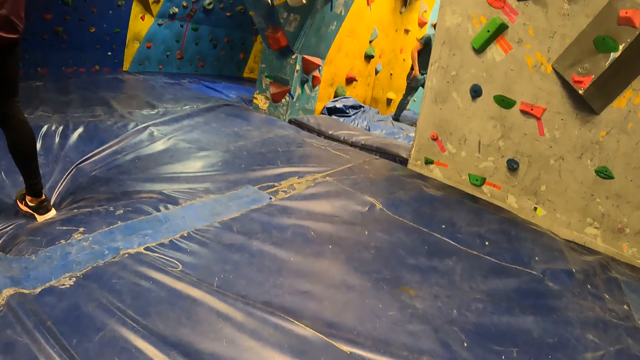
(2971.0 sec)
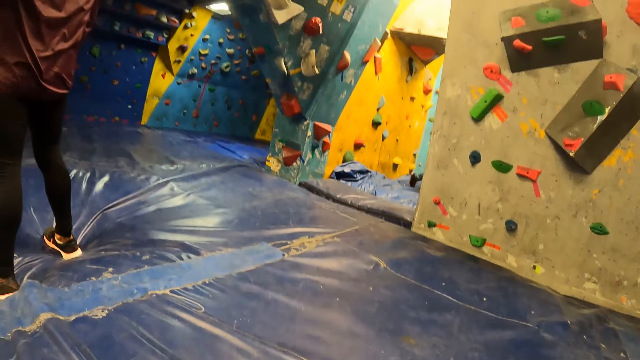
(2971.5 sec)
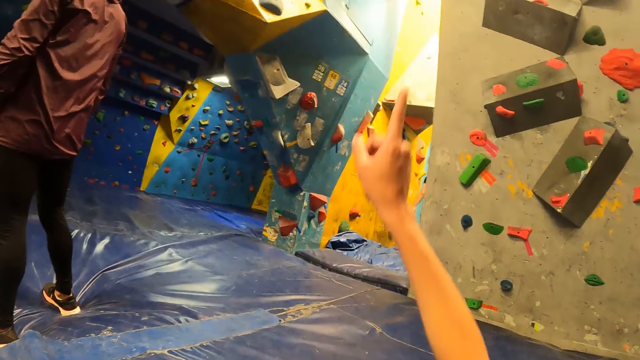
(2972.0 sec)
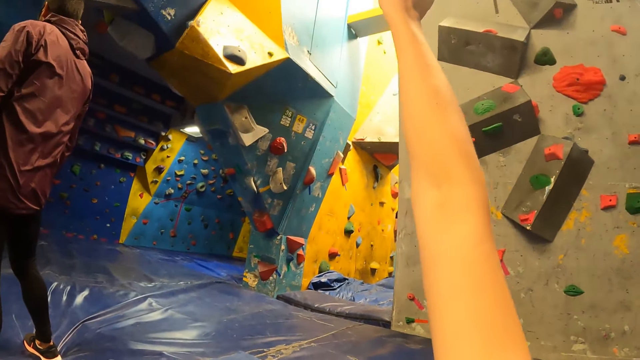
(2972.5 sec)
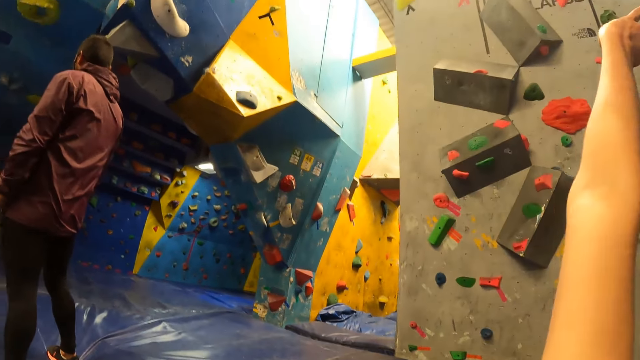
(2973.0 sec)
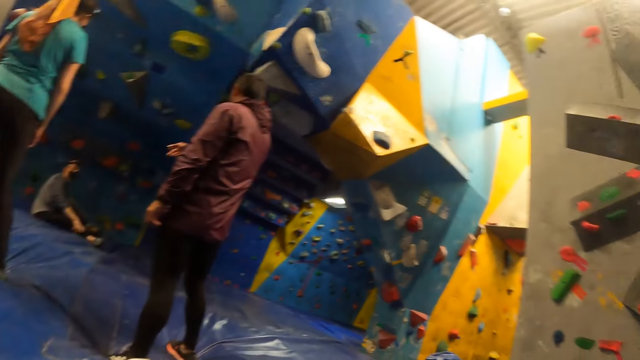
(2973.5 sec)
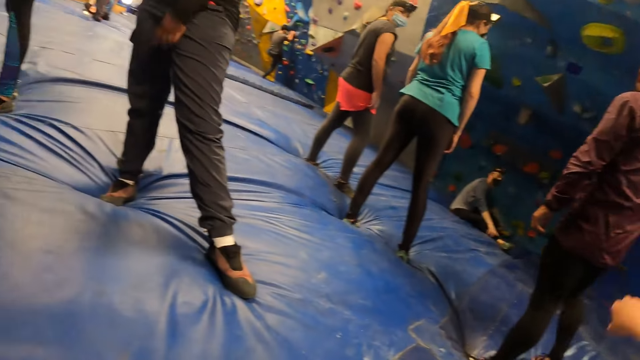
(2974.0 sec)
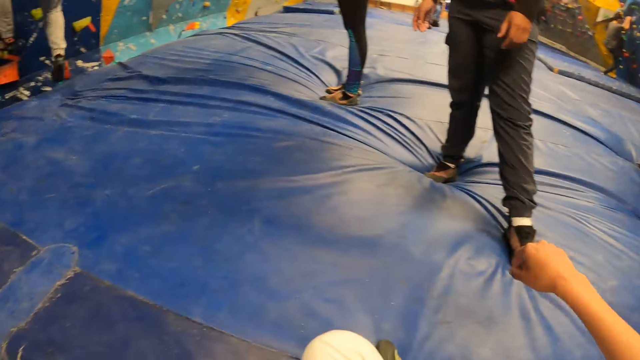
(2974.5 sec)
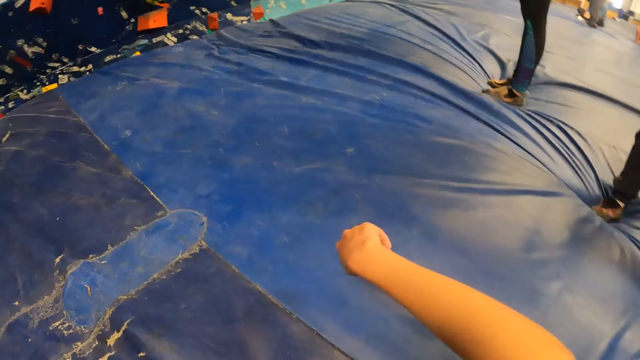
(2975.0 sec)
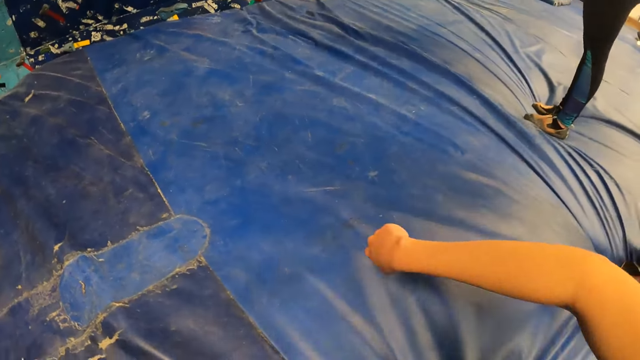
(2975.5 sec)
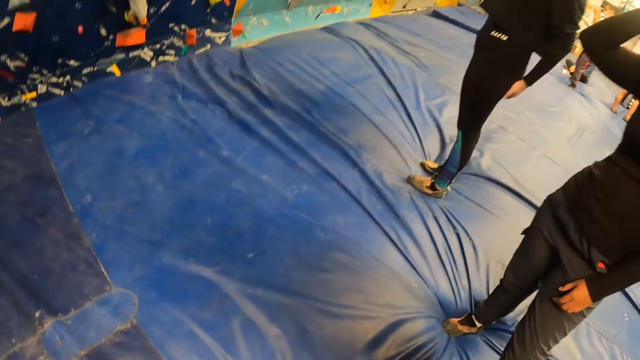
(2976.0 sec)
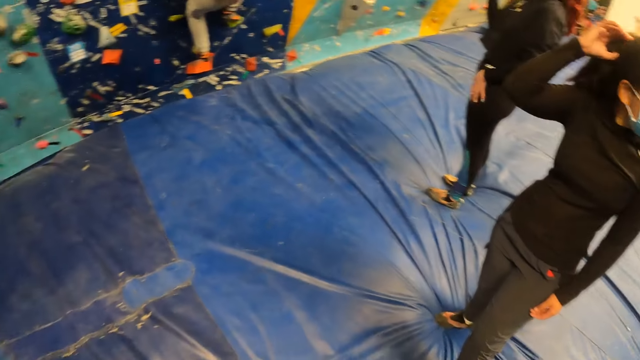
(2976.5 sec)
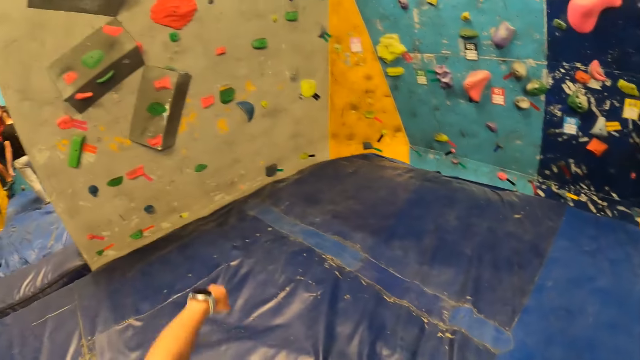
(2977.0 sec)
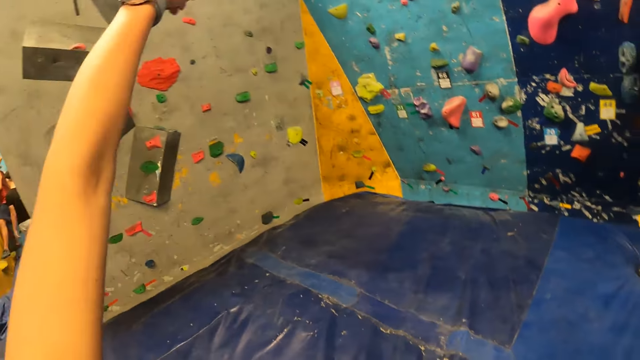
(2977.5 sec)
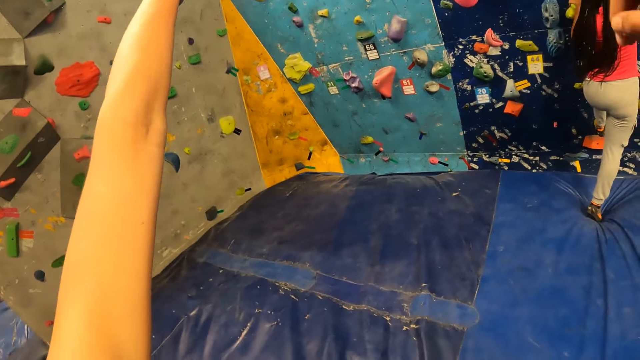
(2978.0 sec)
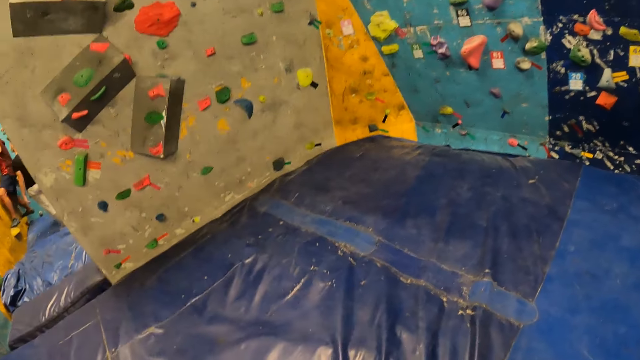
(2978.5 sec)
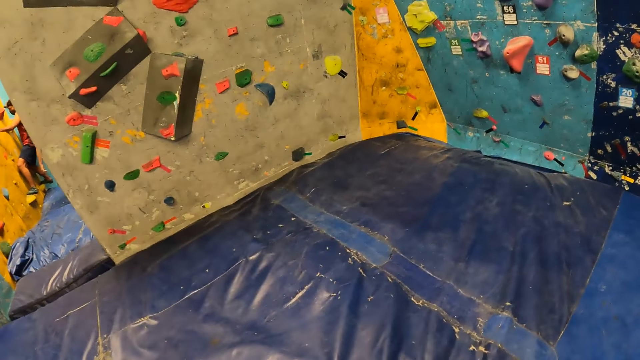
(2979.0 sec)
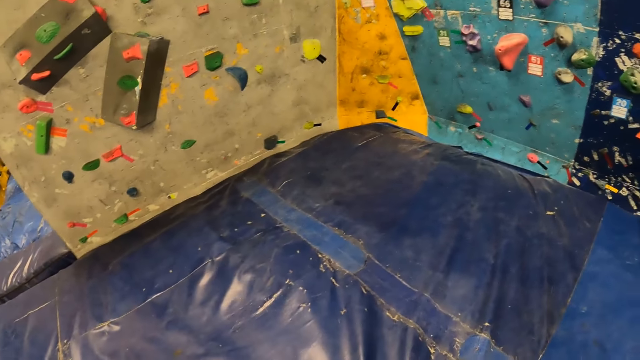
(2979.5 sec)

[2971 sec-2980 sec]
The camera wearer stretches her right hand up. She looks around the room.

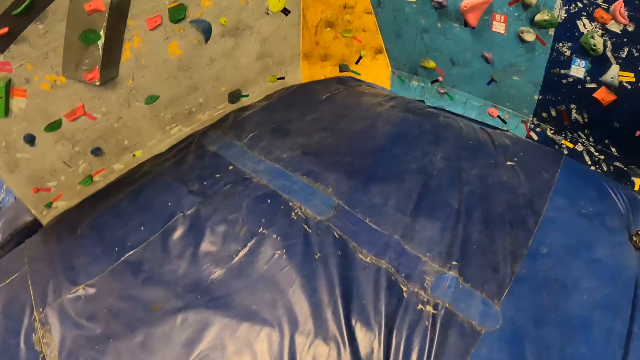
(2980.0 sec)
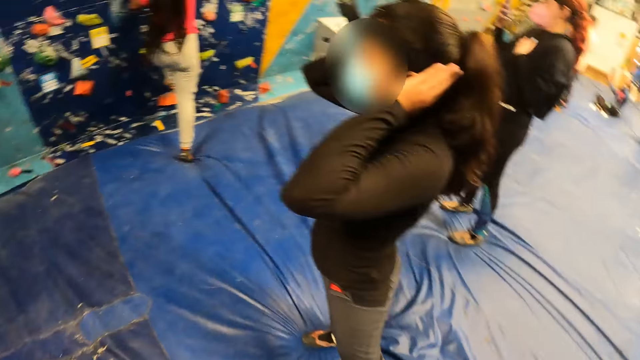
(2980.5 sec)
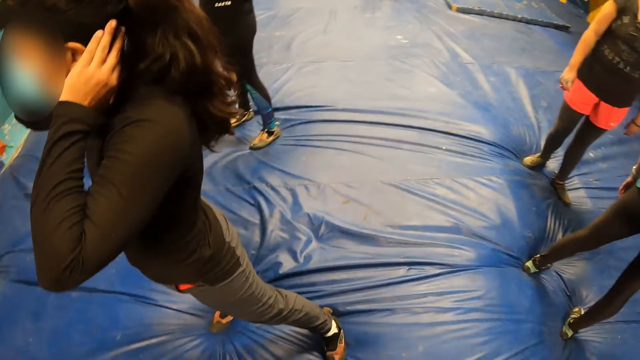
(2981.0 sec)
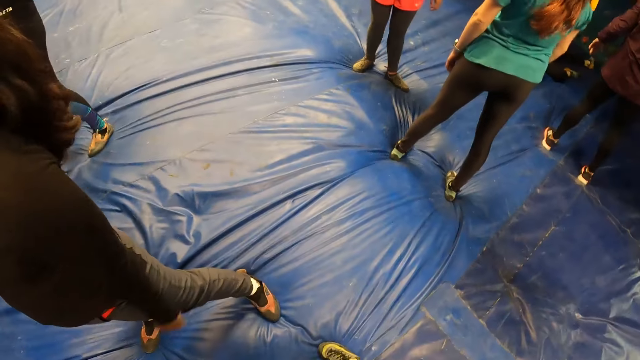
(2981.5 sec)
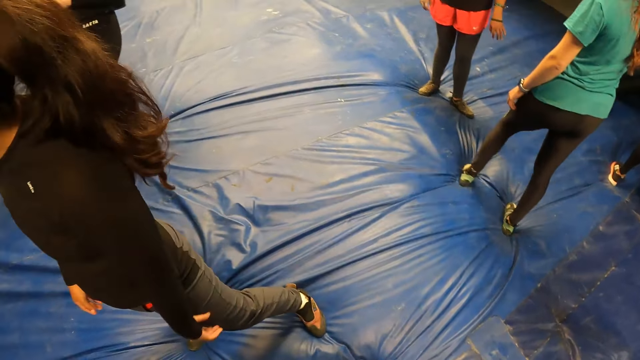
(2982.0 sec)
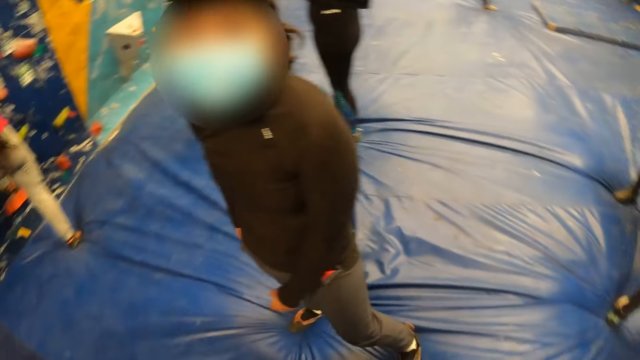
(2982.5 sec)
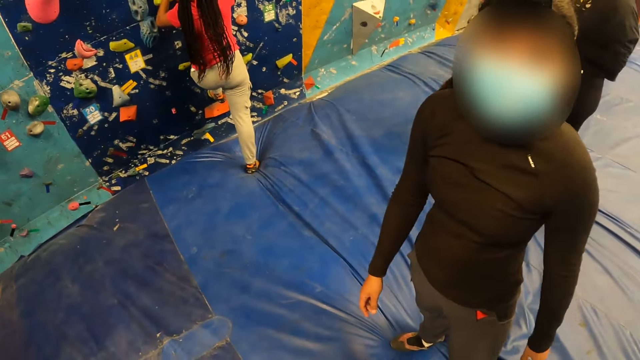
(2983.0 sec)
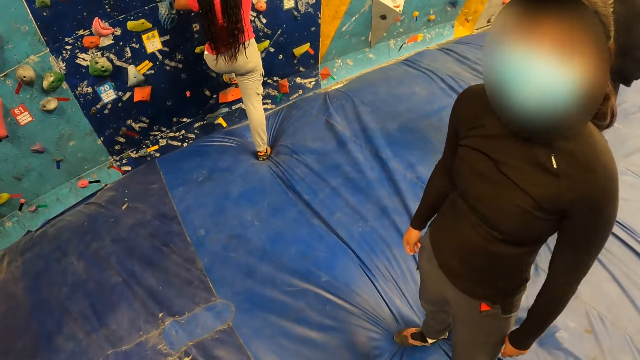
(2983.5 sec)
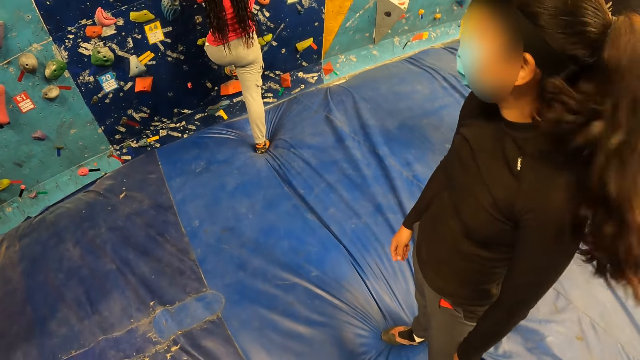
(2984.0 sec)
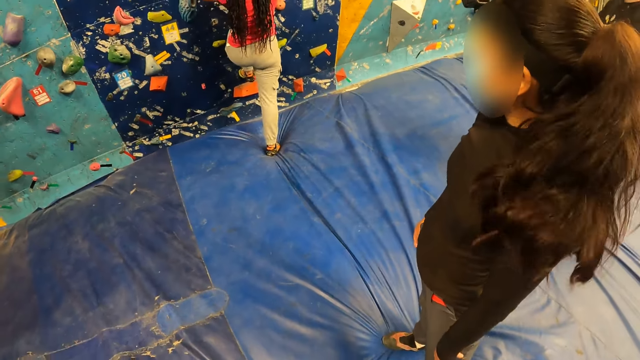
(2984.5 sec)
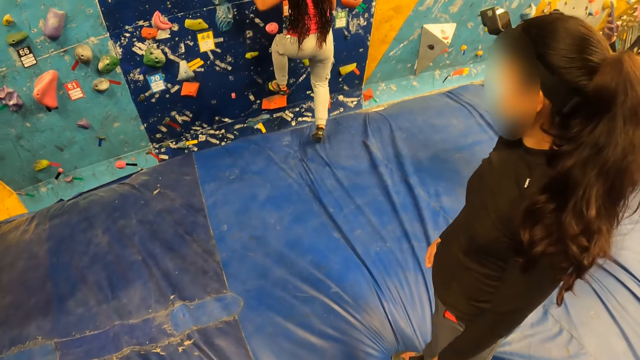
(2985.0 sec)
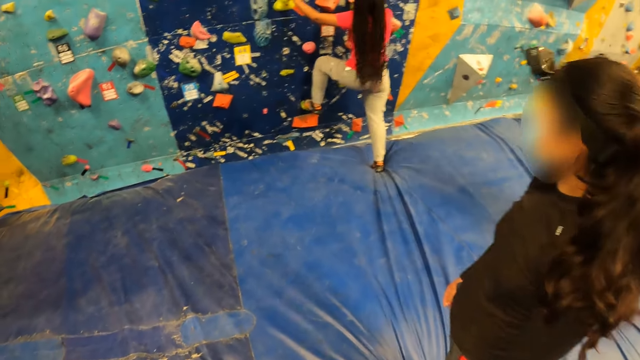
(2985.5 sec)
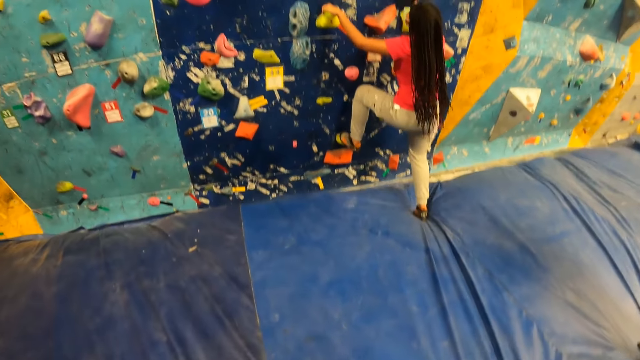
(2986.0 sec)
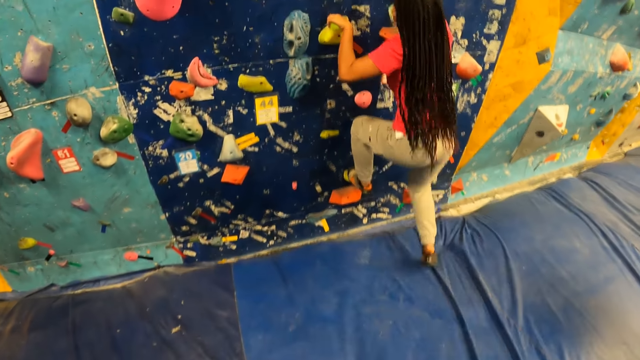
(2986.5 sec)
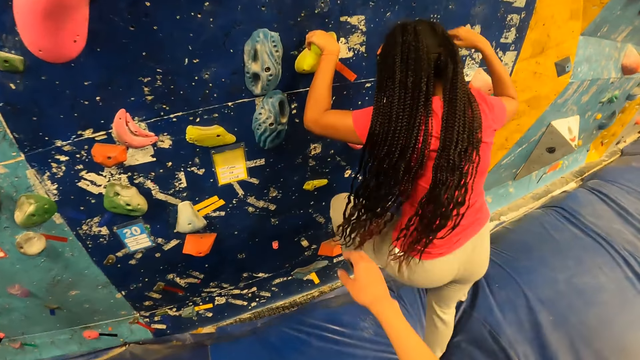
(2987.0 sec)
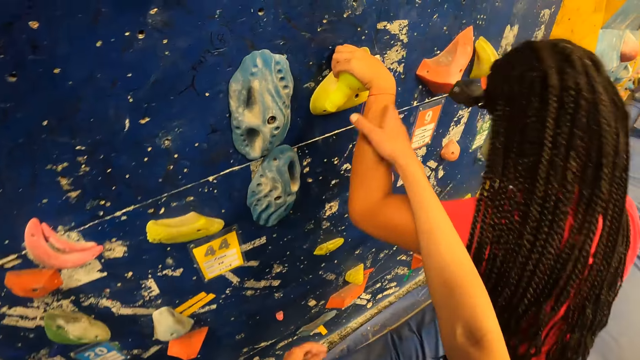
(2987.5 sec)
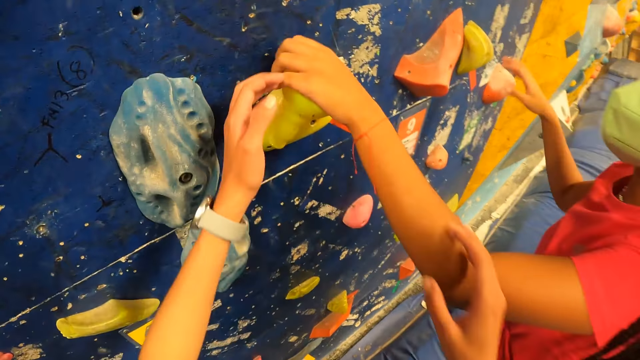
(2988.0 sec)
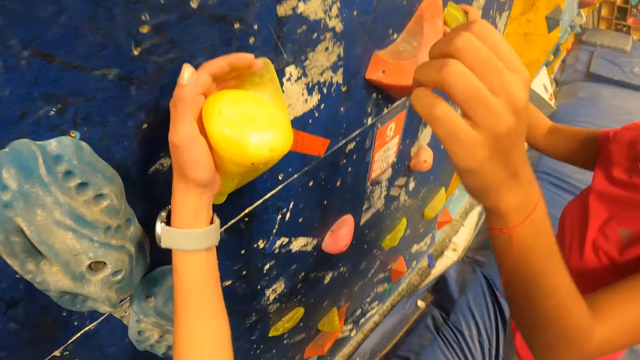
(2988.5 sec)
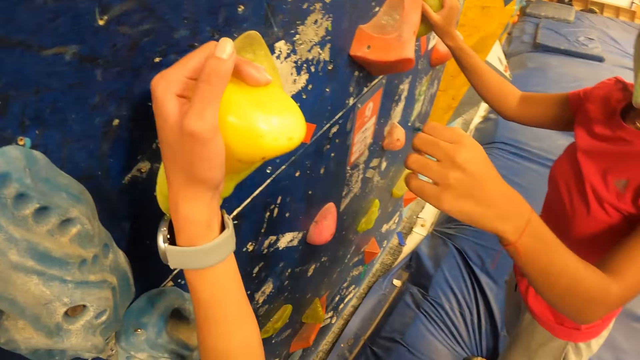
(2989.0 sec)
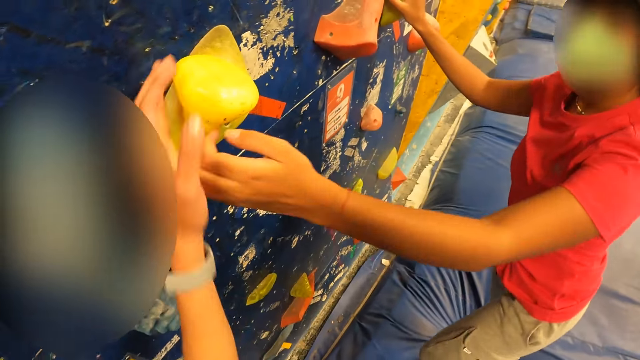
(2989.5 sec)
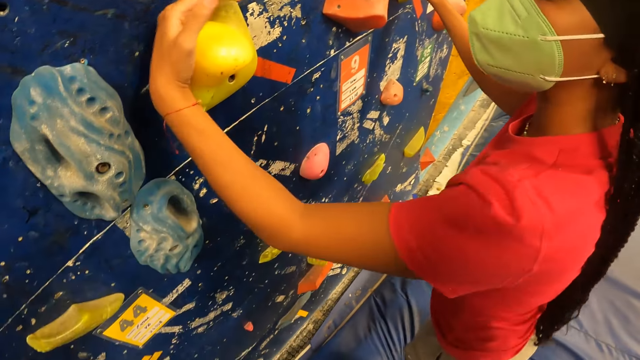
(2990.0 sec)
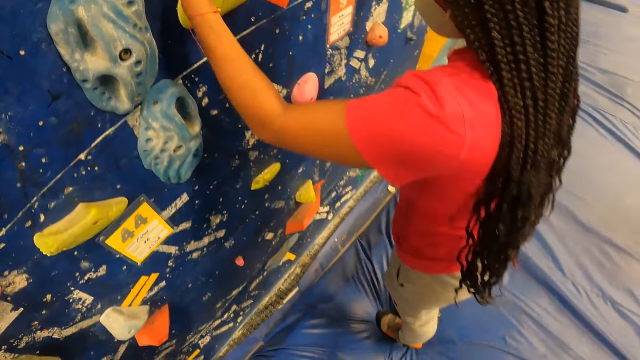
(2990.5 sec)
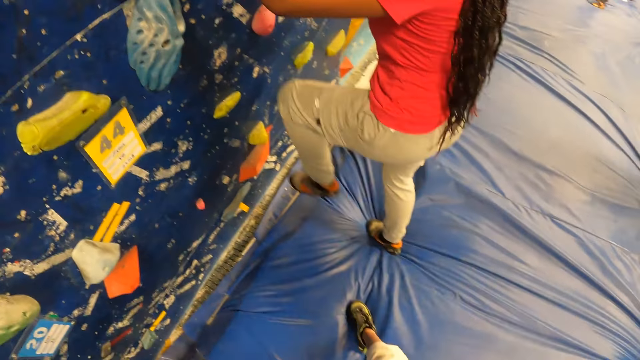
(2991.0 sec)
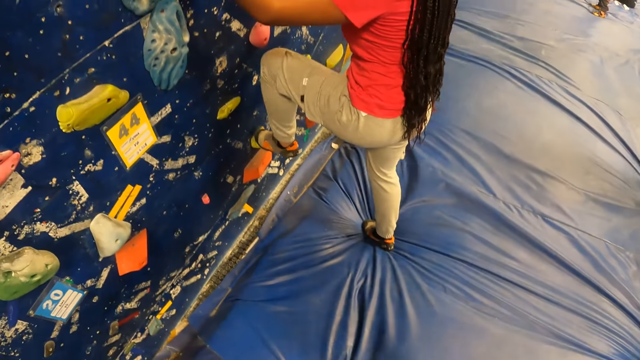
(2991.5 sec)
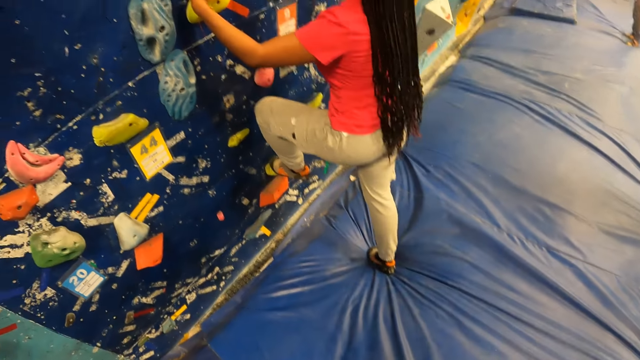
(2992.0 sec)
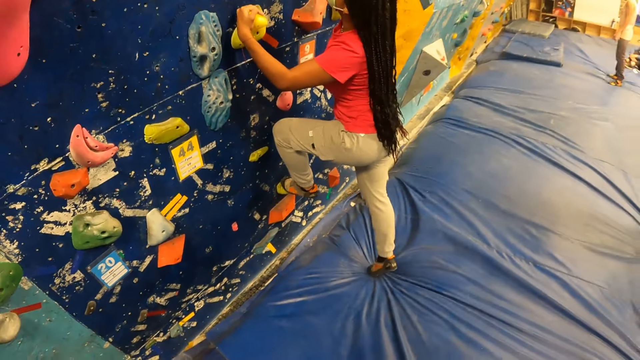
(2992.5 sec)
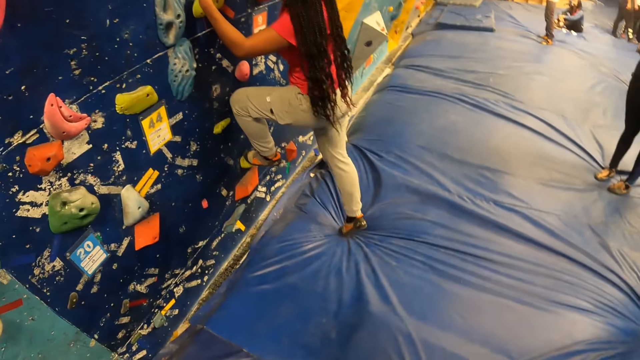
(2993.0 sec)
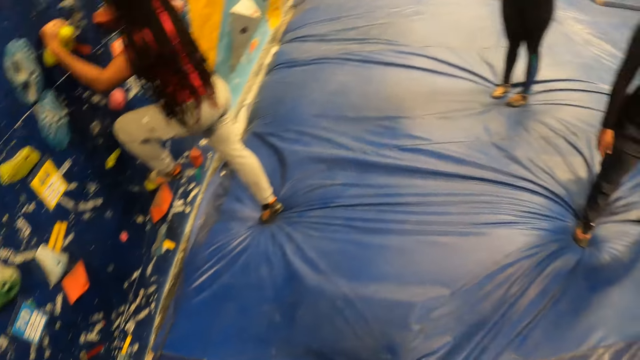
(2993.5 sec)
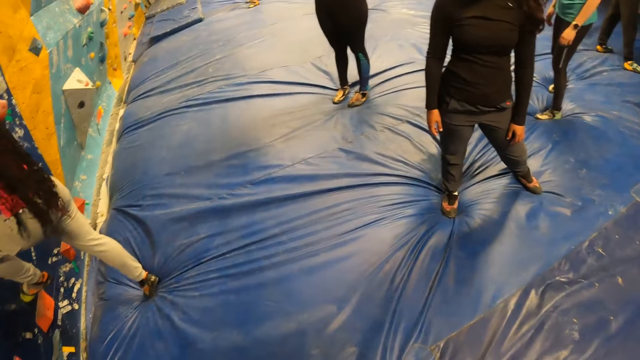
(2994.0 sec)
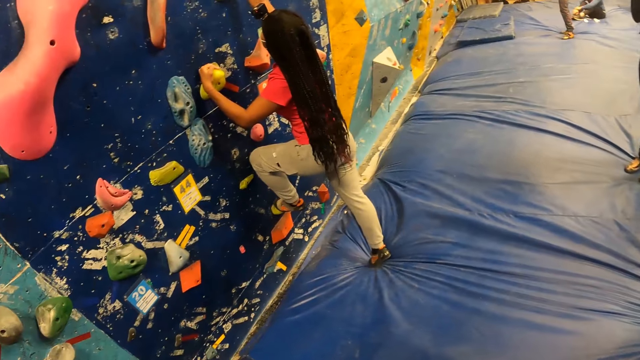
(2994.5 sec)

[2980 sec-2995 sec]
The camera wearer interacts with the woman. Another woman climbs the bouldering wall with both hands. The other woman places her left hand and left foot on a bouldering rock. The camera wearer taps the other woman's left hand with her right hand. She shows the other woman how to climb. The other woman releases her left hand from the bouldering rock on the bouldering wall. The camera wearer places her left hand on the bouldering rock and releases her left hand from the bouldering rock. The other woman places her left hand on the bouldering rock. The other woman climbs the wall climb challenge game. The other woman places her left foot on the bouldering rock.
